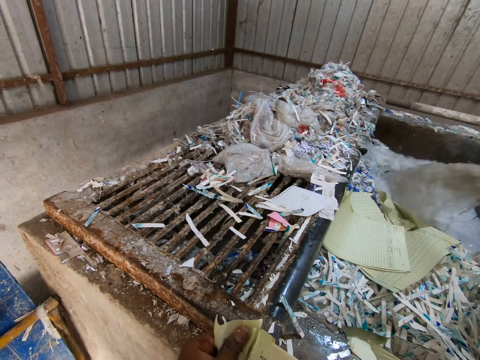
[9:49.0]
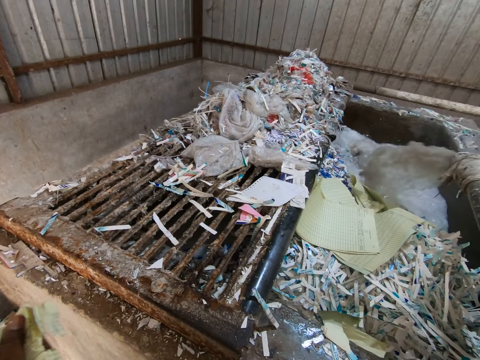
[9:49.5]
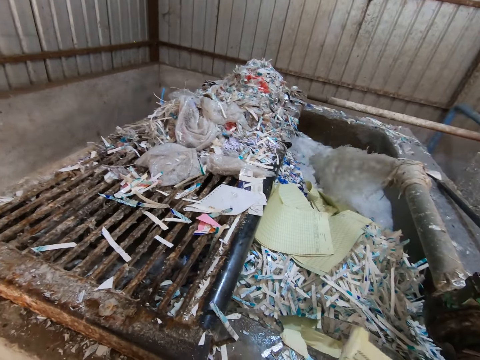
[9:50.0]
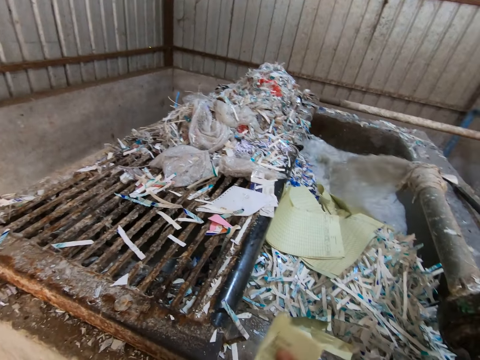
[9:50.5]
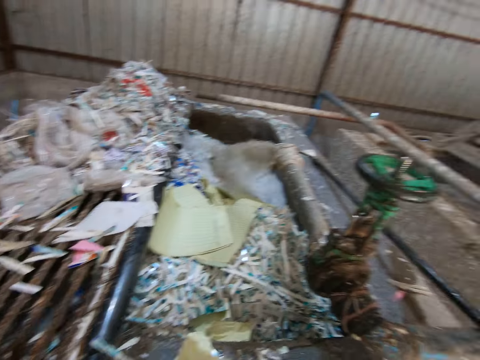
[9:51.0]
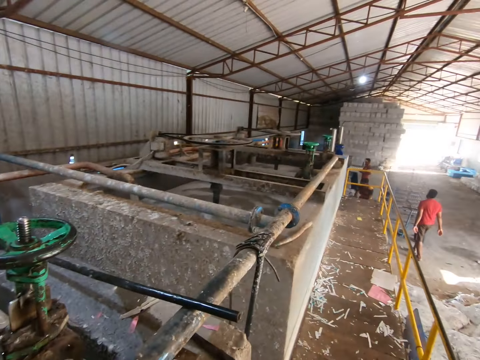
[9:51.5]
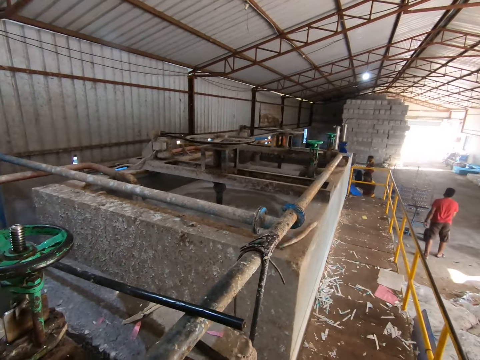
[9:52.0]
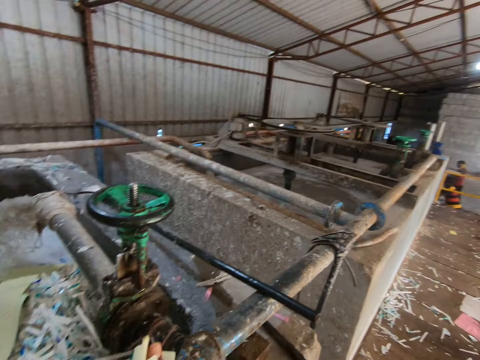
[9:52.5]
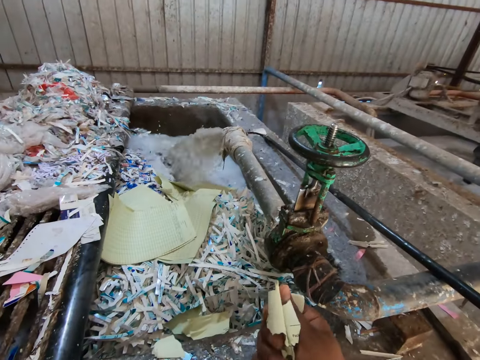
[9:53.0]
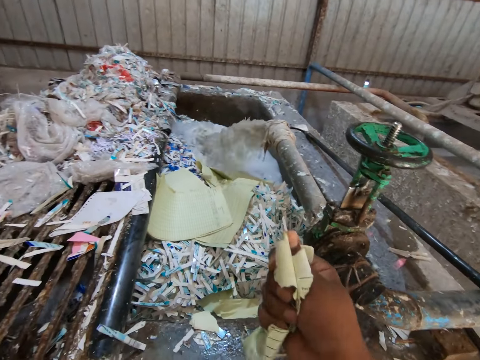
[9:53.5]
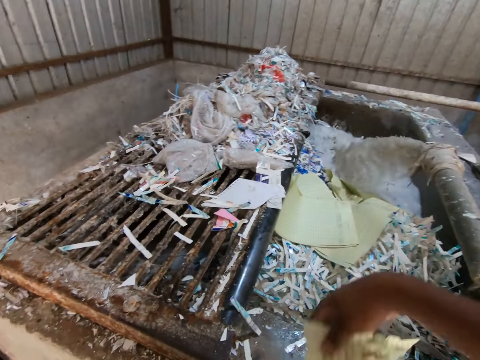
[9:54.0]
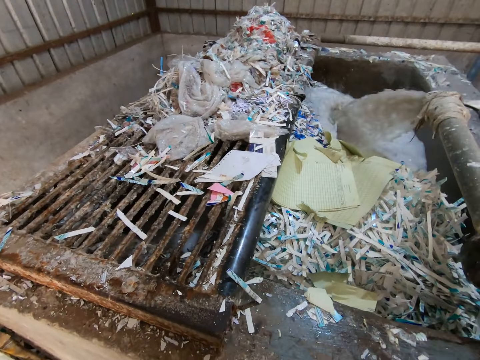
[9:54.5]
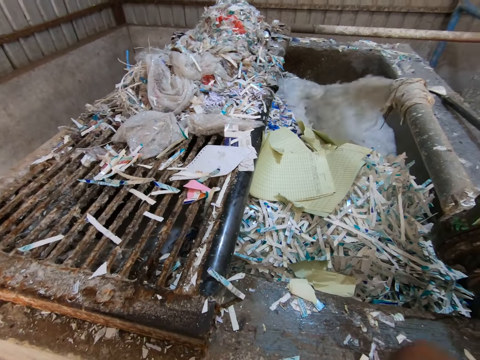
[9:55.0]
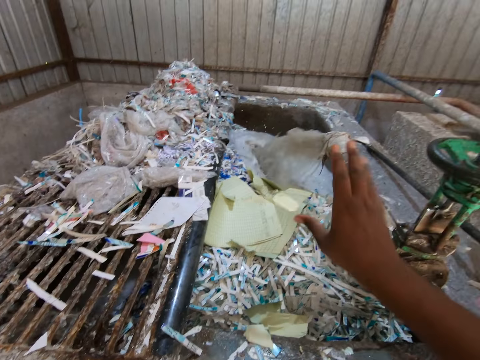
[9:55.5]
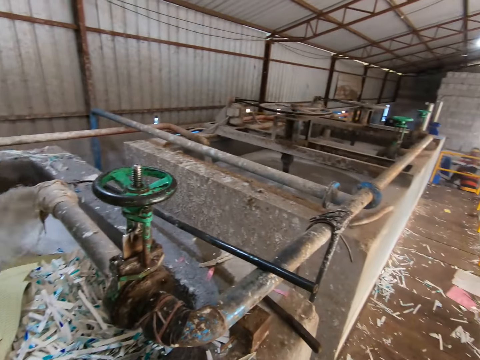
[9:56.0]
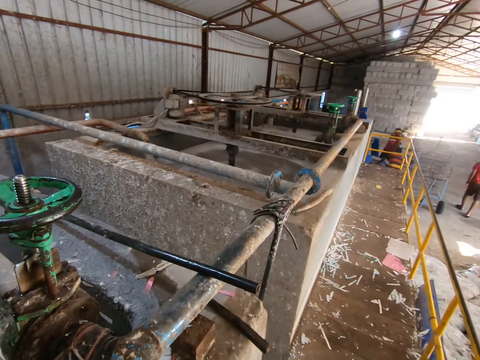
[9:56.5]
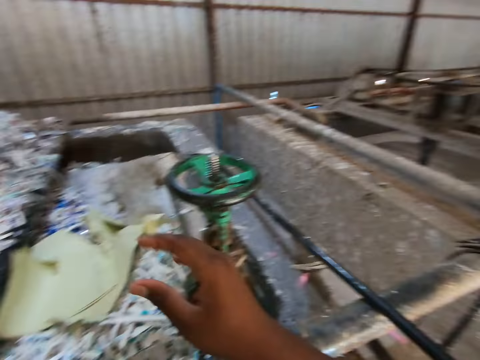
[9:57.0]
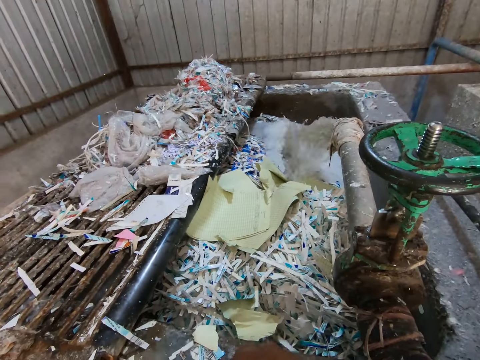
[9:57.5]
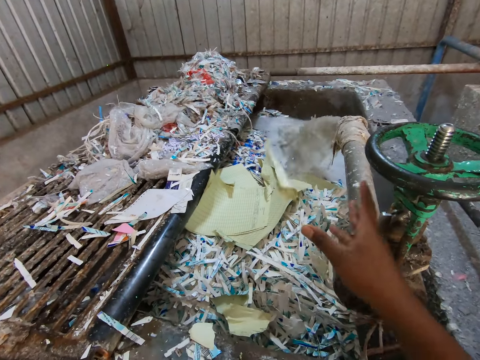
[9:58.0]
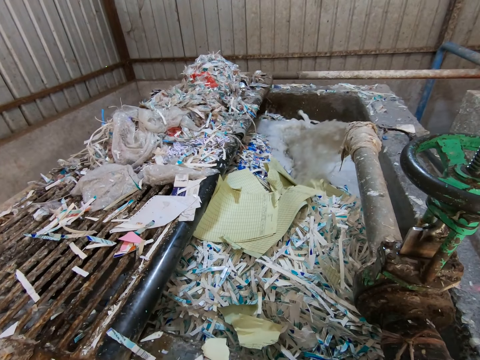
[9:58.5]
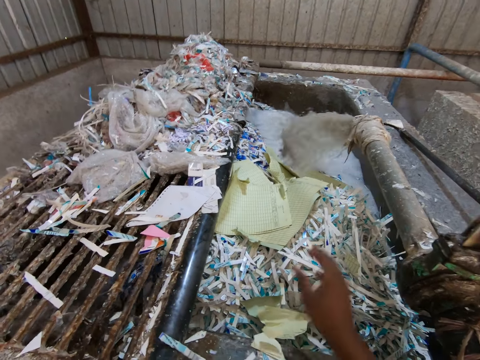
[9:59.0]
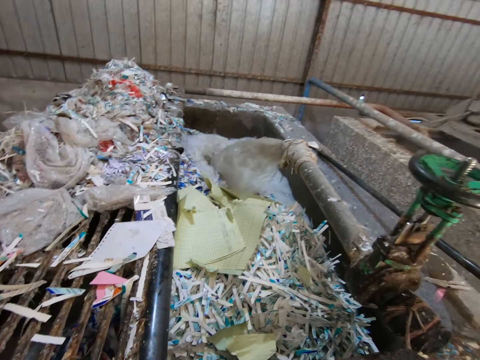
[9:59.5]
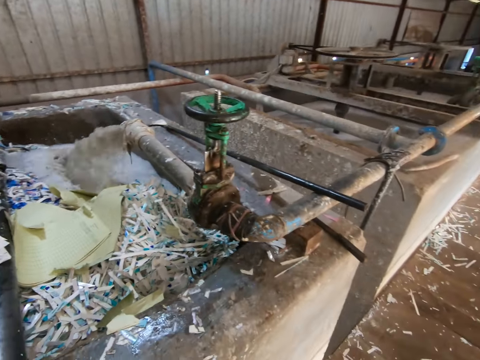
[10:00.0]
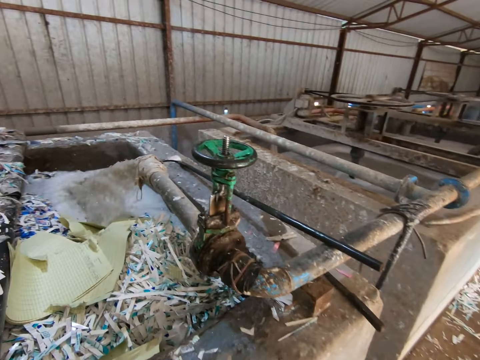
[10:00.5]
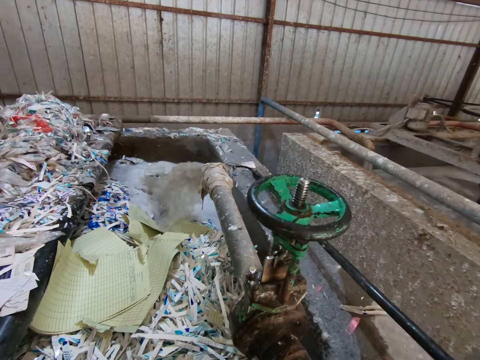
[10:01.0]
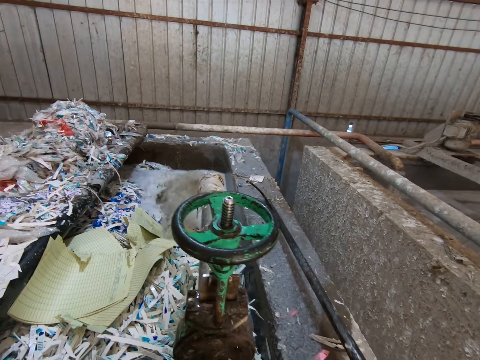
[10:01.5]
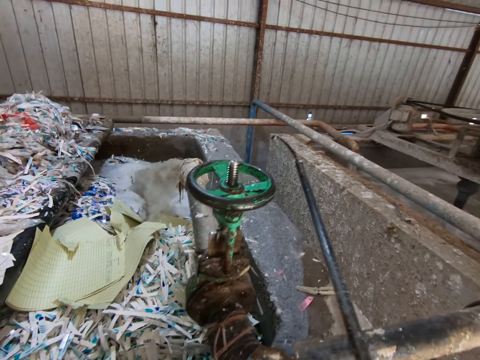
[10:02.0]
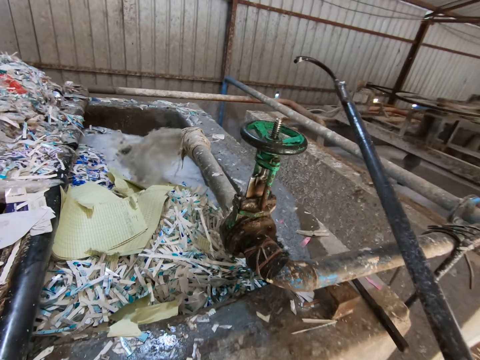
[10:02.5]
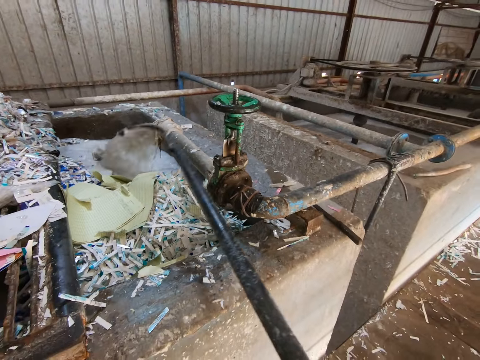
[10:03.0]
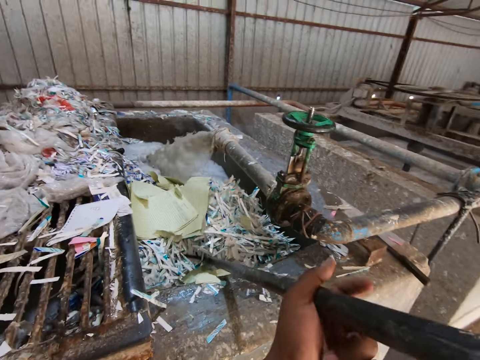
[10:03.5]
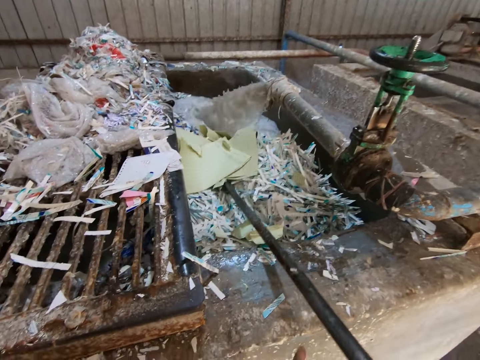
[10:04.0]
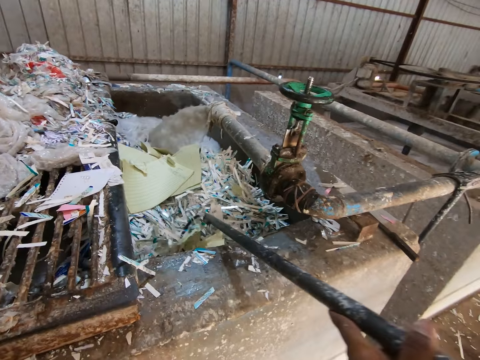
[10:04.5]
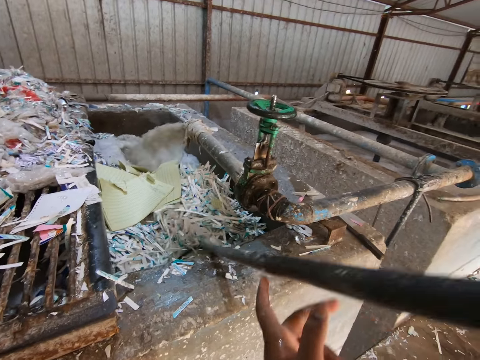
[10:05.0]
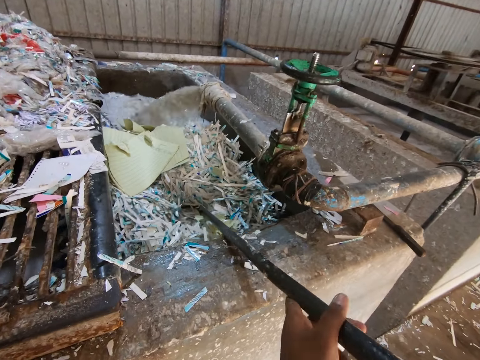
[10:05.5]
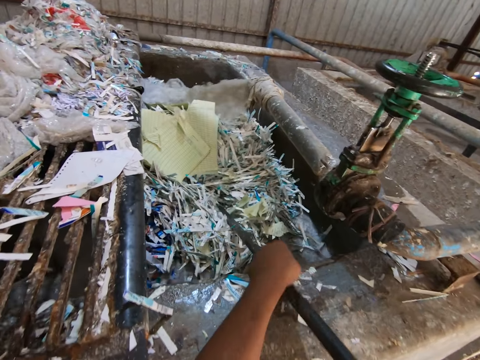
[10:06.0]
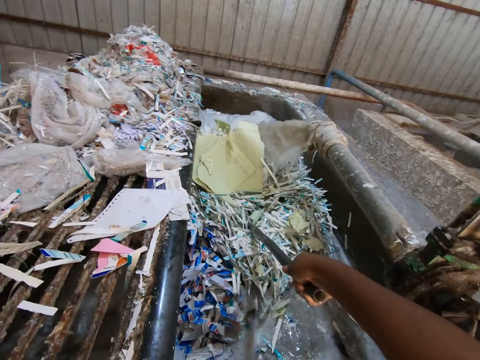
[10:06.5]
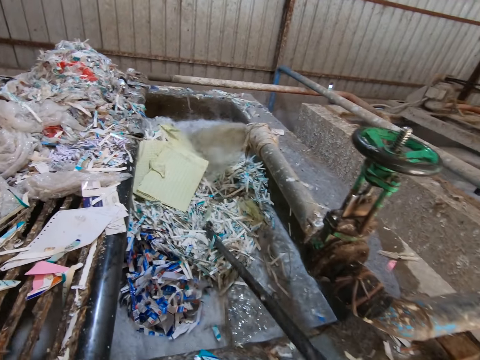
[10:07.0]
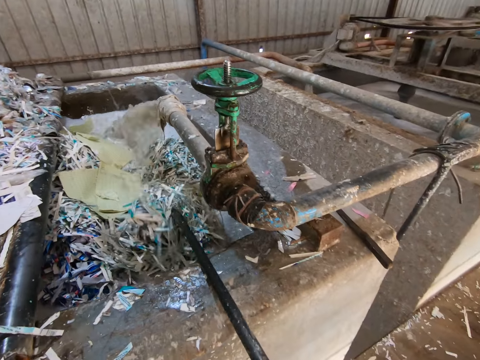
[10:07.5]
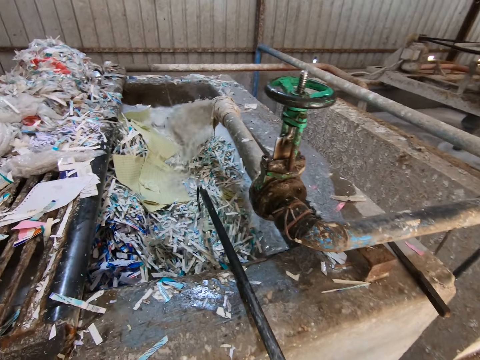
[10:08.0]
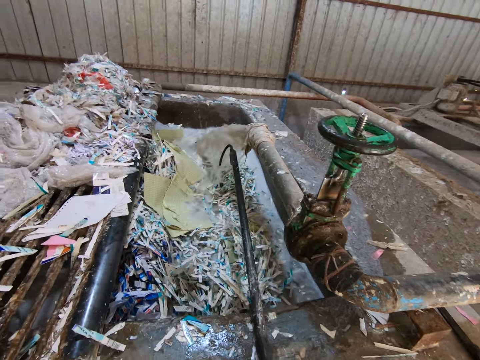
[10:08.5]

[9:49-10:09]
The camera wearer tears leaves from the leaves in his left hand with his right hand. He looks around. He throws the leaves in his right hand into the concrete pond repeatedly. He picks up an iron hook or iron stick from the concrete pond with his right hand. He mixes pieces of paper in the concrete pond with the iron hook in his hands.

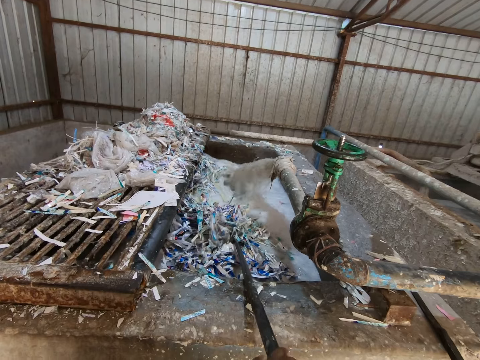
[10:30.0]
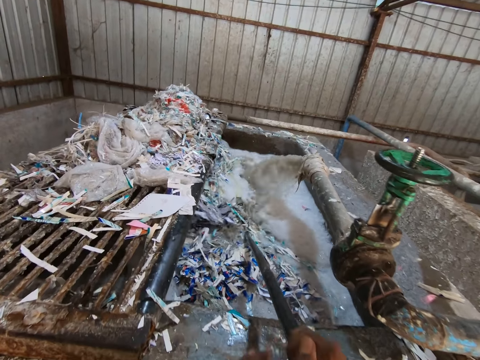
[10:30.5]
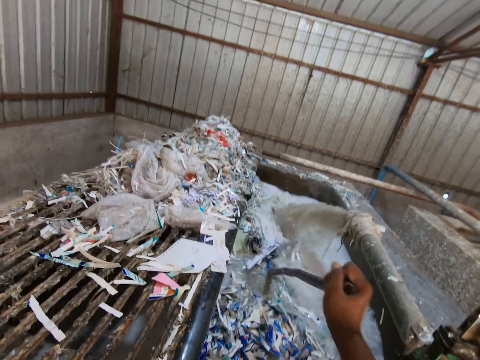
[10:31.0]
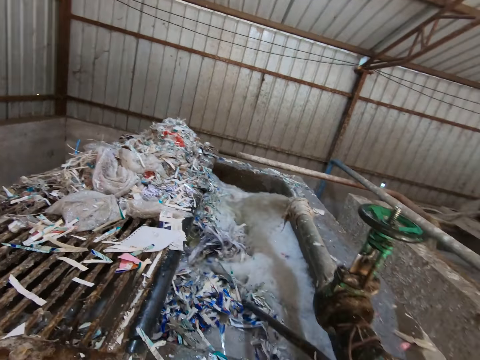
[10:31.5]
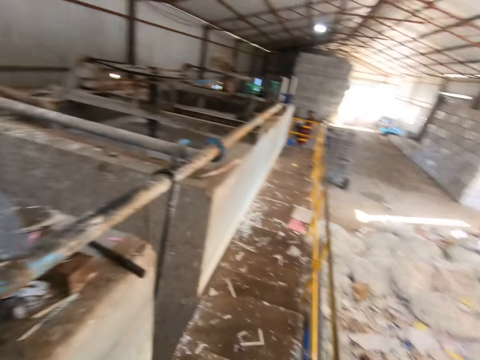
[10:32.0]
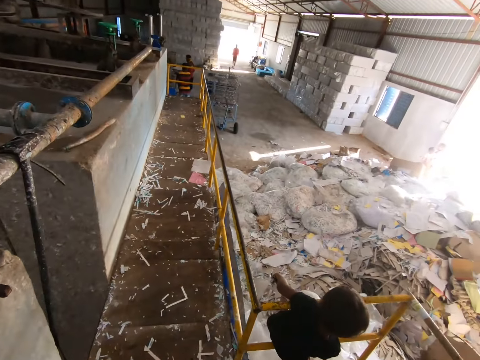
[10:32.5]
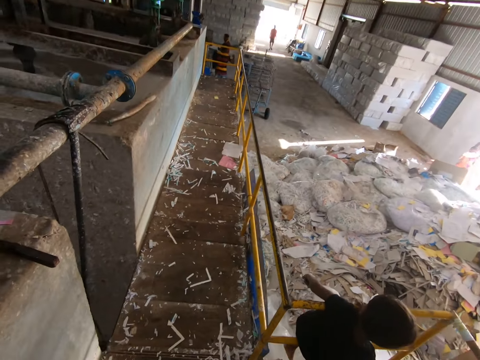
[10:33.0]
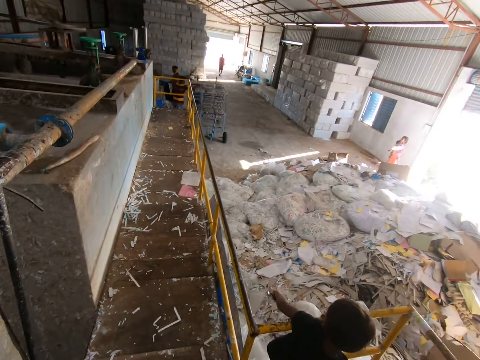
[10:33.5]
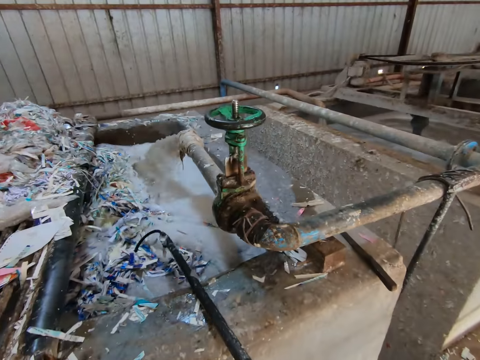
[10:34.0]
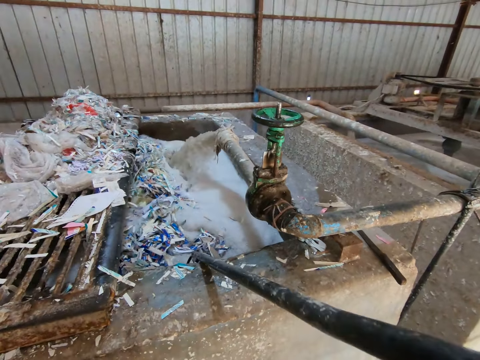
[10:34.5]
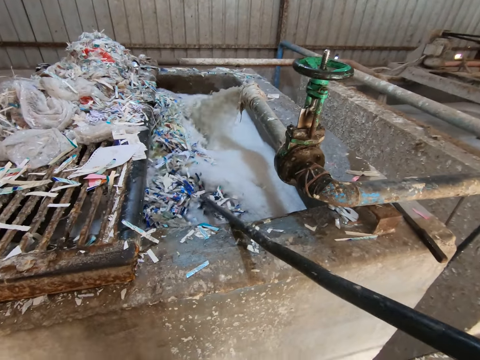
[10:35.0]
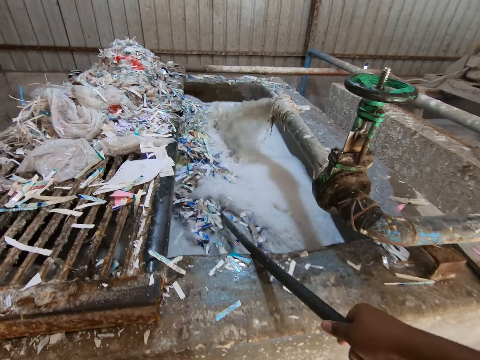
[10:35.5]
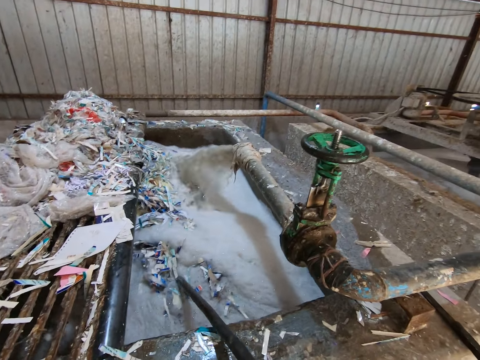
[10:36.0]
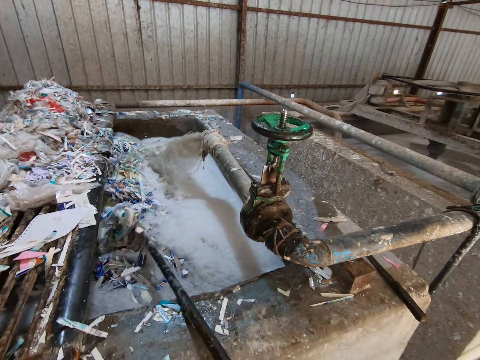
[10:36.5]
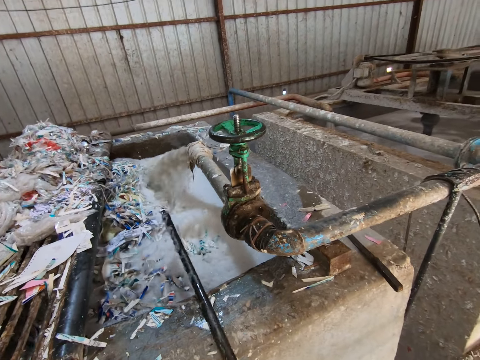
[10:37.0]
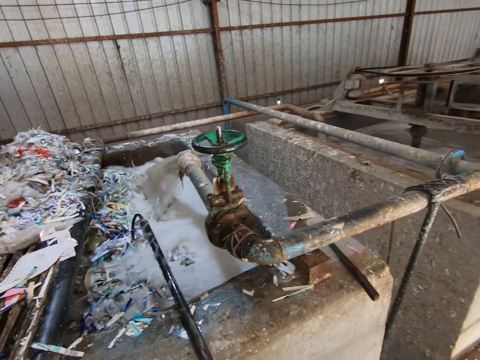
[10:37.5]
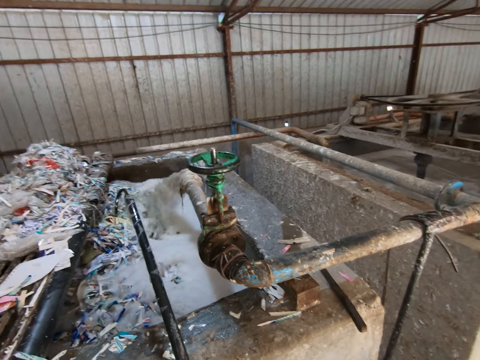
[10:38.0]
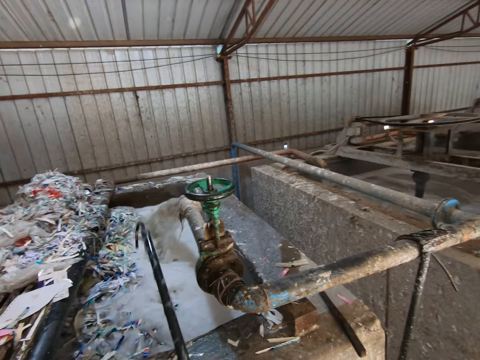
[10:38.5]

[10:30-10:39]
The camera wearer looks on his right side. He mixes paper in the water using the iron stick. He stops work.
